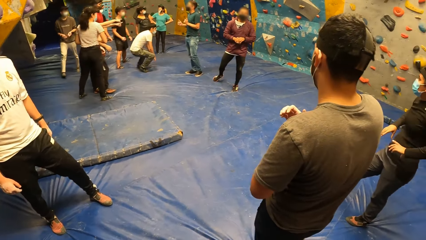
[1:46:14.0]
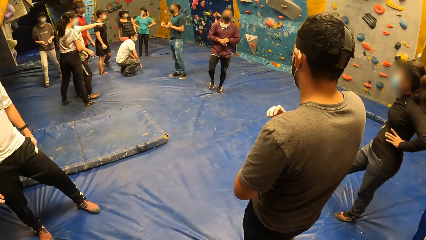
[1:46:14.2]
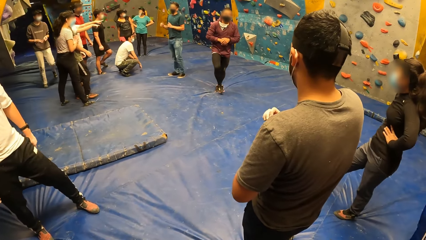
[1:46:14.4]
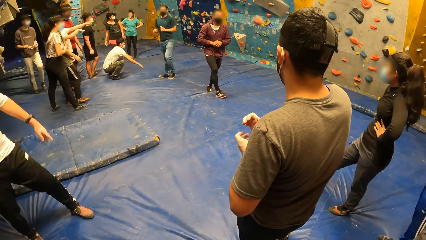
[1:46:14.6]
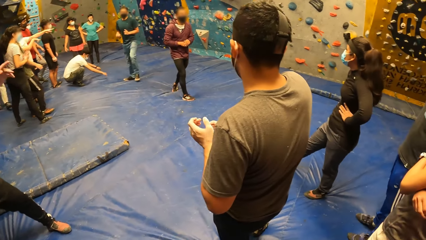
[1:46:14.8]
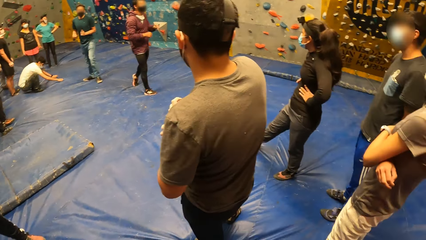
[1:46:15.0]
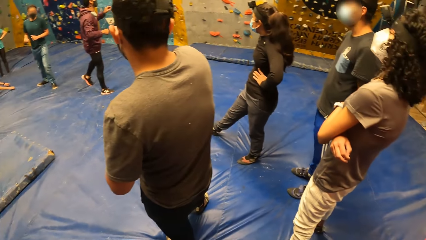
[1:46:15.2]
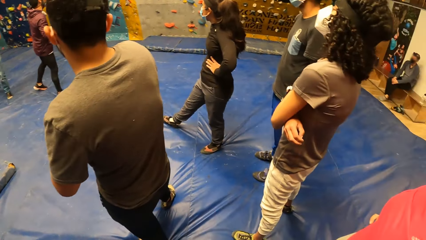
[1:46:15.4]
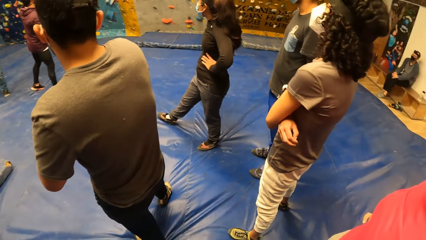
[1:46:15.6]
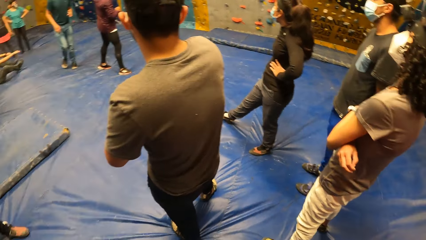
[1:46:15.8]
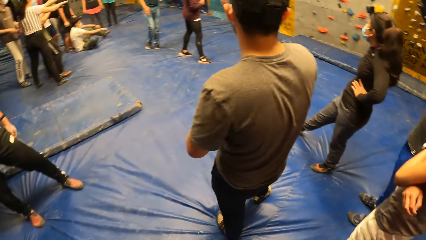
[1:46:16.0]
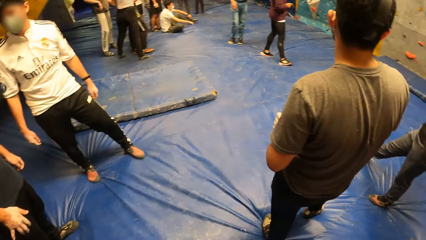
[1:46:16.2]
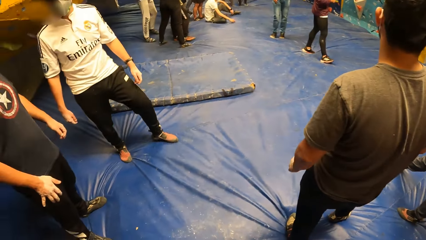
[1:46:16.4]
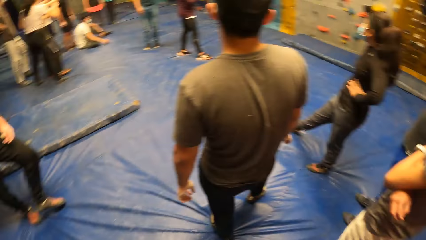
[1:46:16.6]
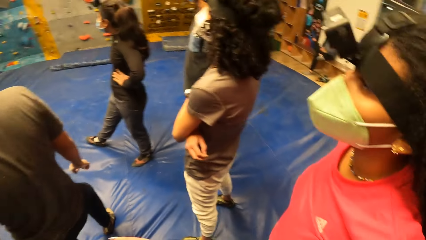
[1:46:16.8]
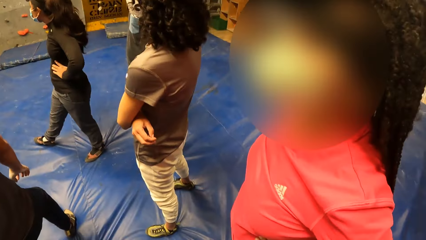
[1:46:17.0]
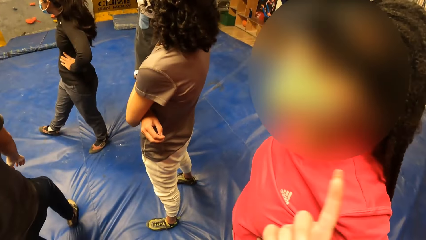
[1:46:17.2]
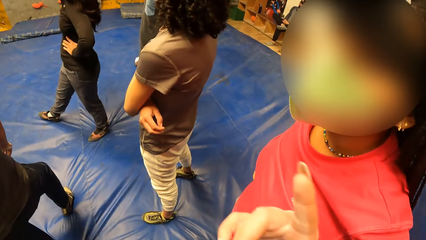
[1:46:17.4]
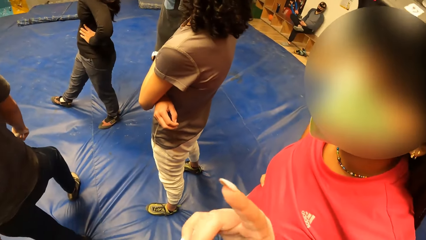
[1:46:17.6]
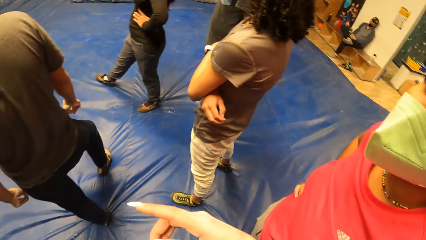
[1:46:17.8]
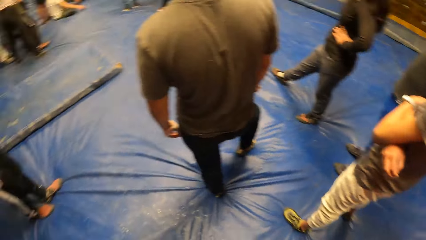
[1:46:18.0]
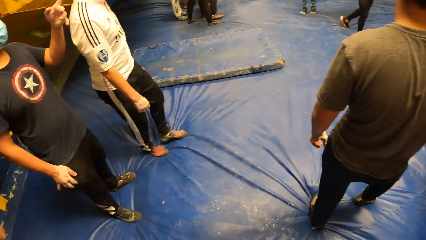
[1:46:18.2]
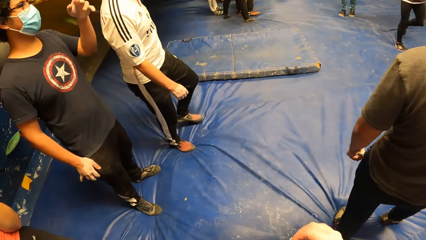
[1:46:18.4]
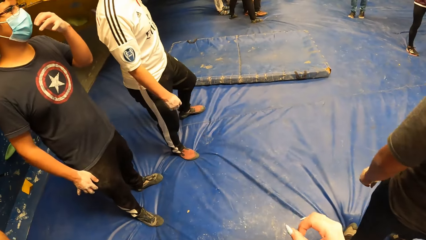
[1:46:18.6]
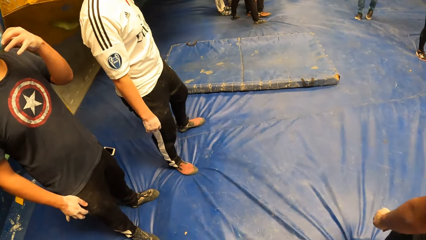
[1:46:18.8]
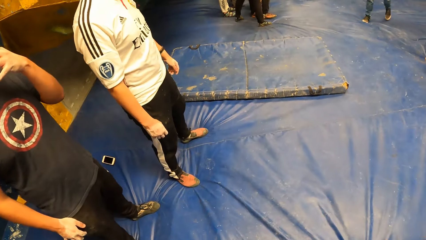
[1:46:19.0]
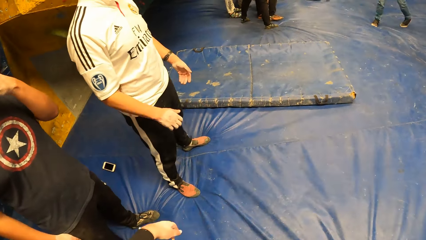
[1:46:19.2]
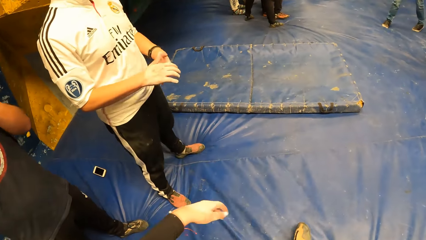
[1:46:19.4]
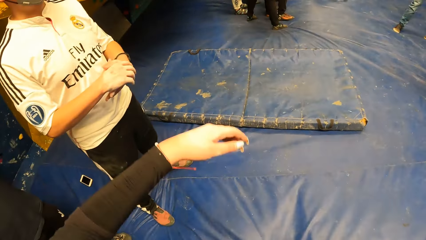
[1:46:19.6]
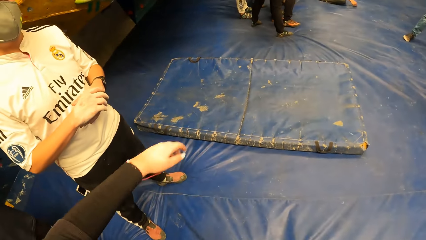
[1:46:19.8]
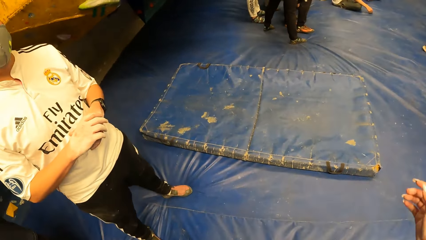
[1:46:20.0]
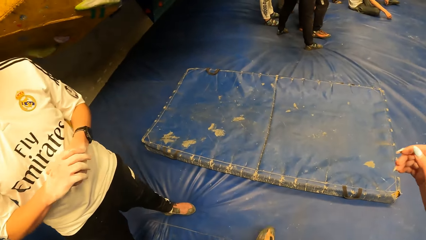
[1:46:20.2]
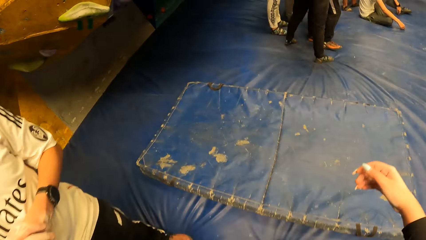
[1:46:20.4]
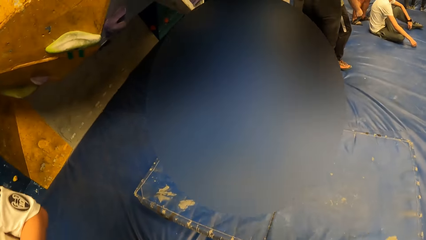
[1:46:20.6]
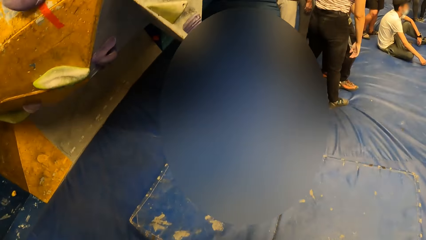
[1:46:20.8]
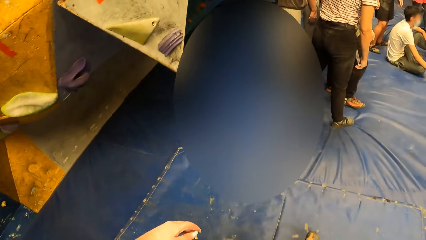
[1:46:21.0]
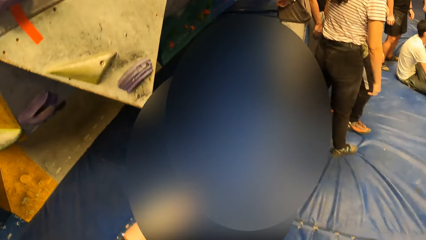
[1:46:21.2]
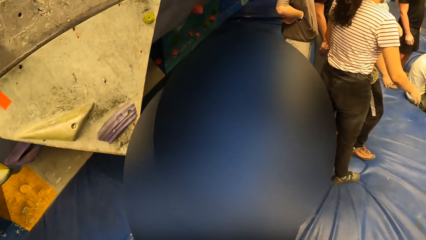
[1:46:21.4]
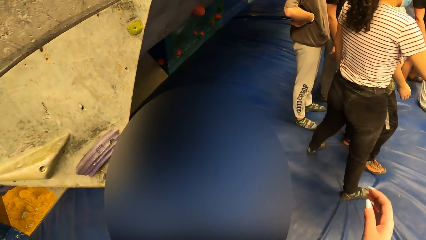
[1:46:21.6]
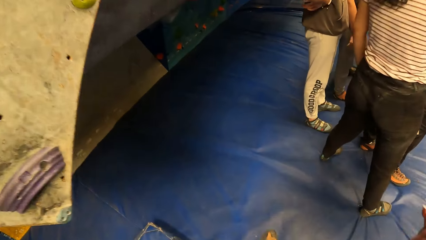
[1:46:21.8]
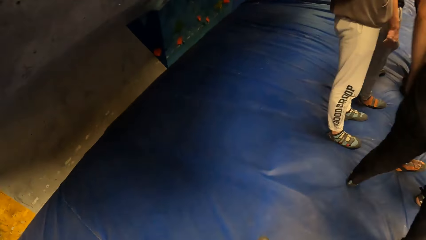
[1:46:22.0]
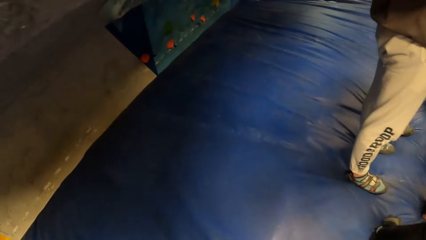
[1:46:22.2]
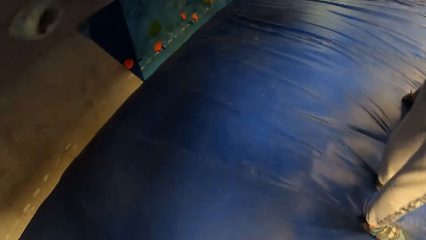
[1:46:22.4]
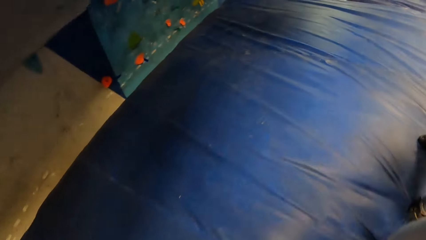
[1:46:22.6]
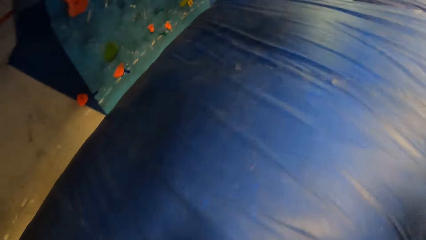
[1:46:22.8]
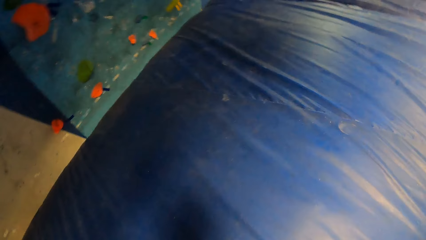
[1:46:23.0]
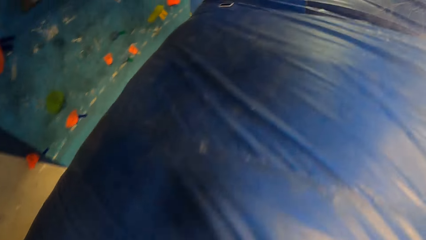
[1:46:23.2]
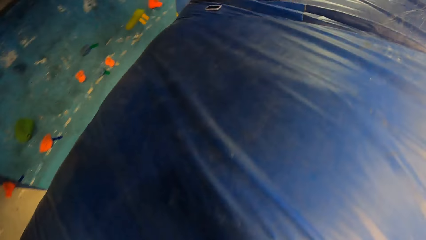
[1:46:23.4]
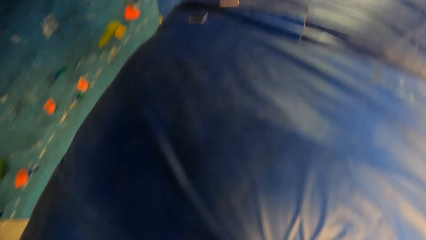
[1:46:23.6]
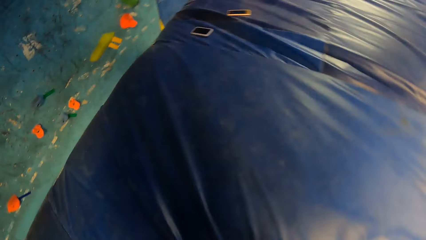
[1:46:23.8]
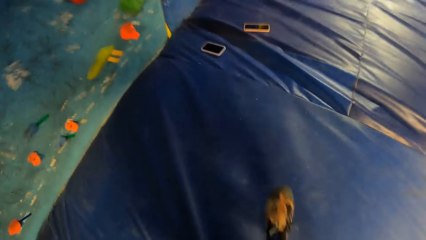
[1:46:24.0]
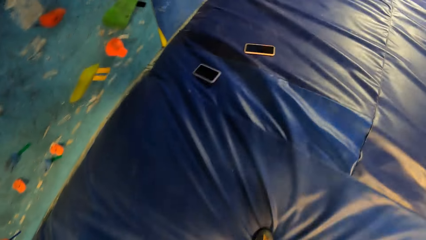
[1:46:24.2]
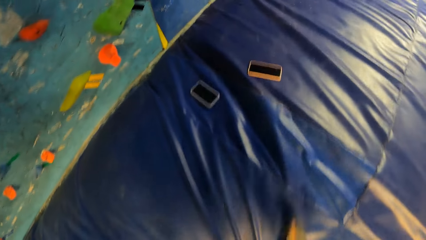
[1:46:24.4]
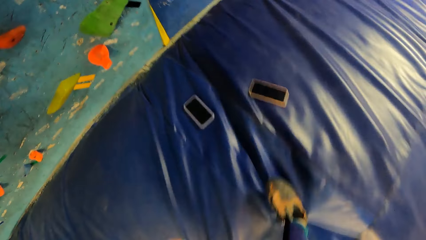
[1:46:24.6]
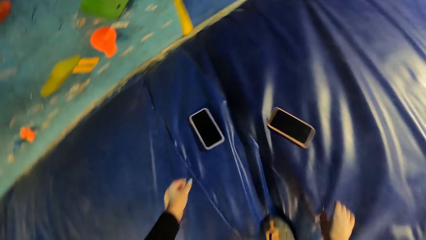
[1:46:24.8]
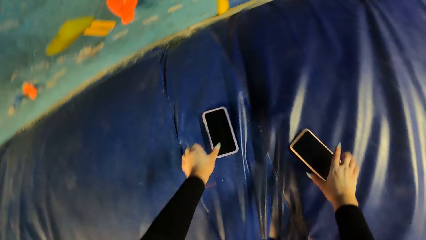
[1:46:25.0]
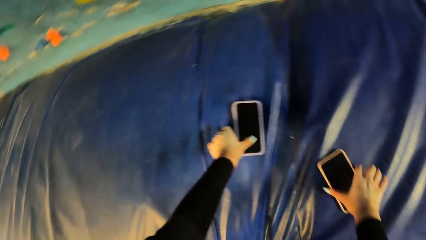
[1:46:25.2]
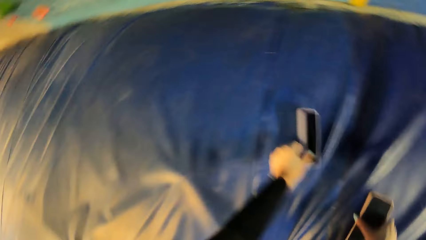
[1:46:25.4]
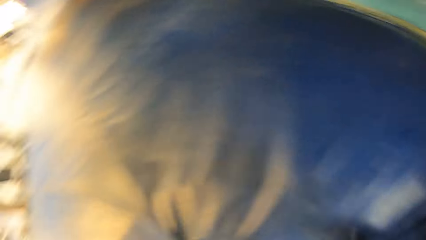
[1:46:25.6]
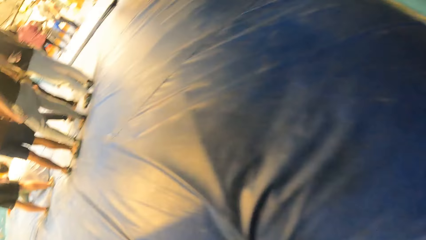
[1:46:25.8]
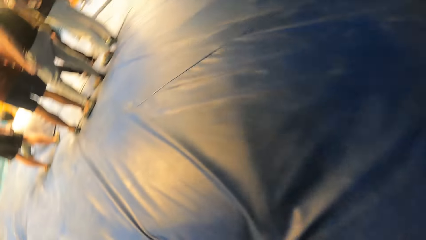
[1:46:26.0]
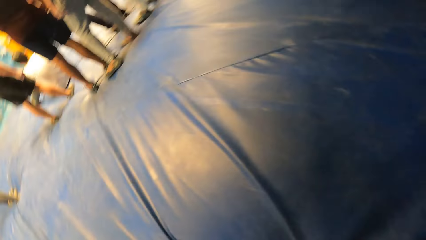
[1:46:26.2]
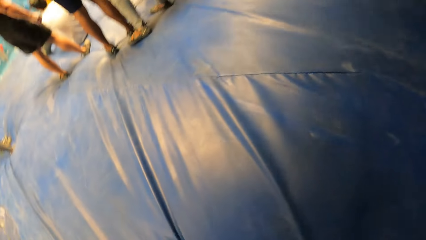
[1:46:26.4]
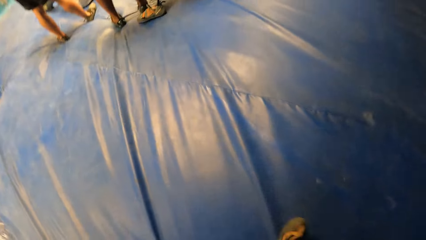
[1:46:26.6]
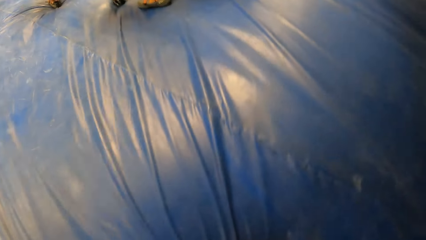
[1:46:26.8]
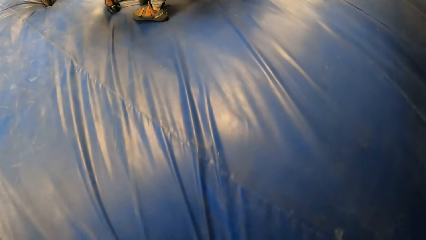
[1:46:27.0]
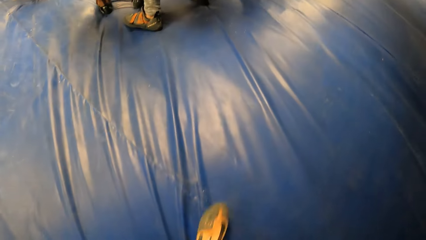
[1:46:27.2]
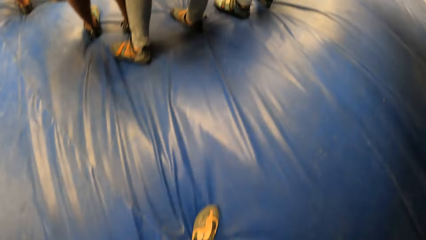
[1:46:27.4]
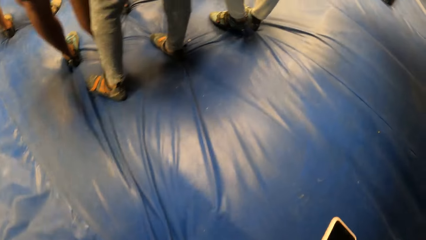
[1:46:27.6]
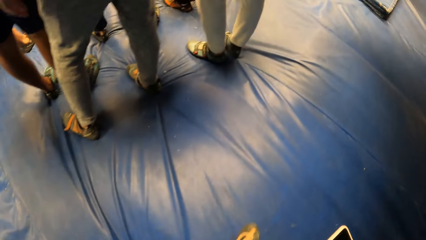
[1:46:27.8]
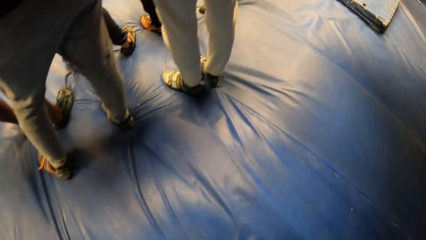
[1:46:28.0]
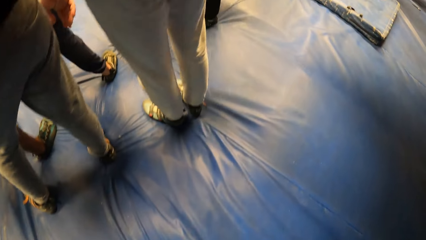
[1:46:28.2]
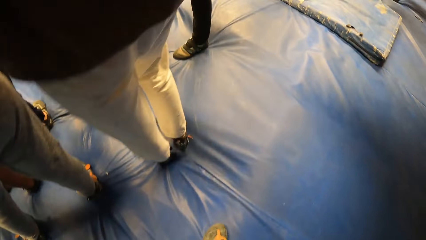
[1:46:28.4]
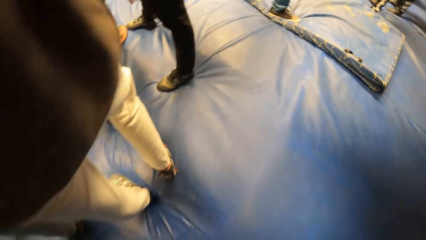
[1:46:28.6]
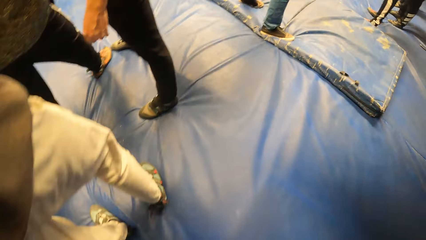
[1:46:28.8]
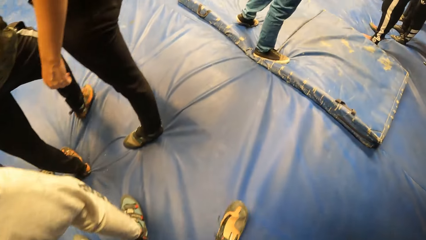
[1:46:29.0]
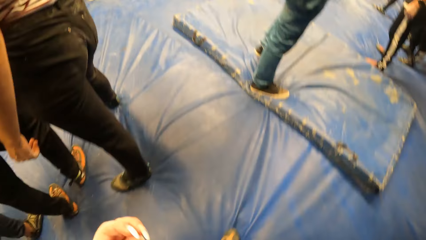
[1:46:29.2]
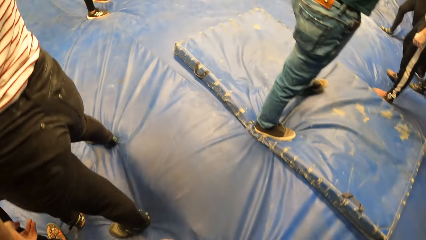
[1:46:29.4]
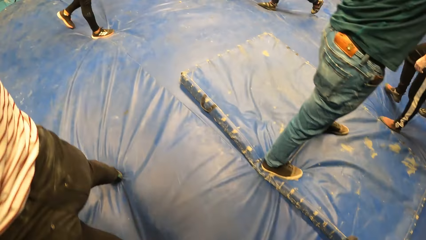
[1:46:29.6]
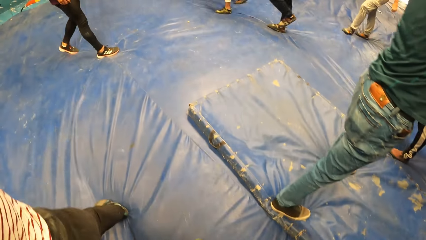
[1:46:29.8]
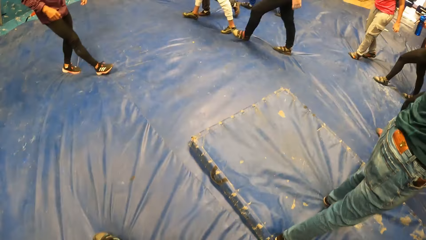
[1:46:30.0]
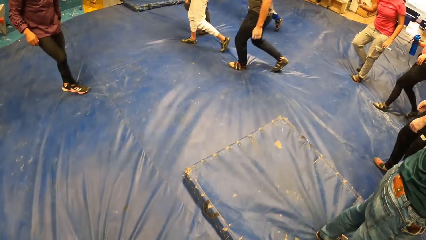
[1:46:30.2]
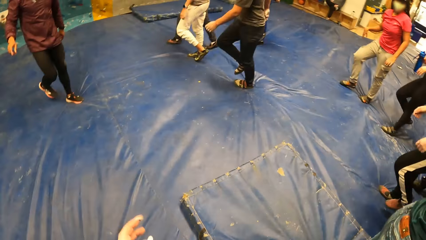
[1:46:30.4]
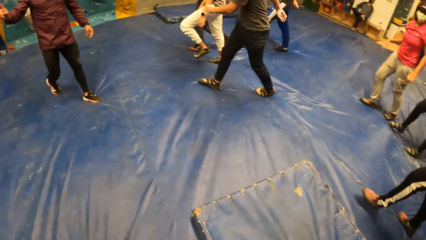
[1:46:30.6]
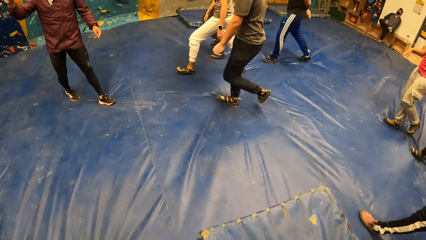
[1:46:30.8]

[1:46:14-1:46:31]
The camera wearer looks around the room. They talk with a person. They walk around the room. They pick two phones from the tarpaulin floor with both hands. They walk around the room.
